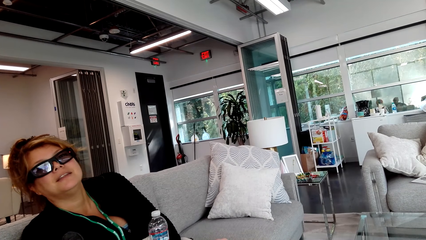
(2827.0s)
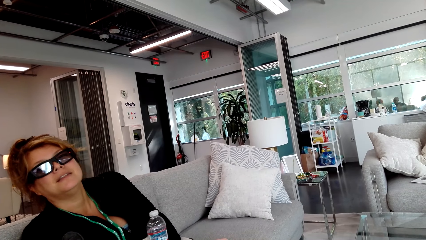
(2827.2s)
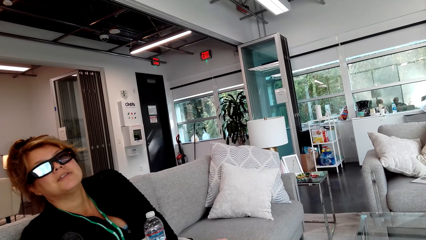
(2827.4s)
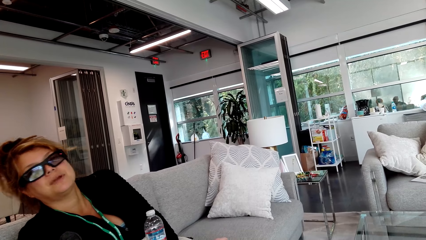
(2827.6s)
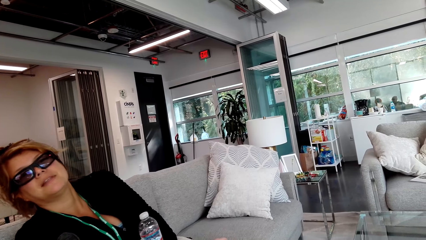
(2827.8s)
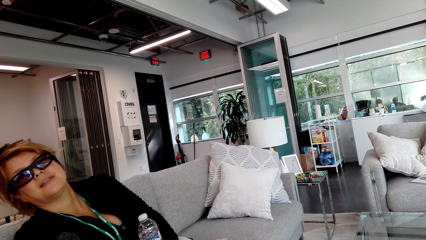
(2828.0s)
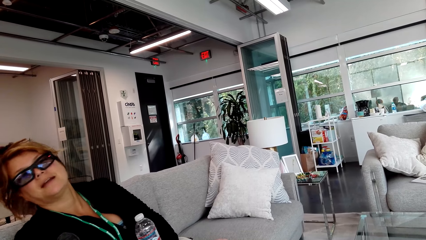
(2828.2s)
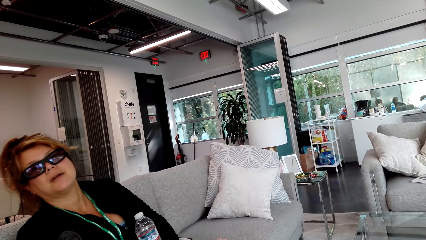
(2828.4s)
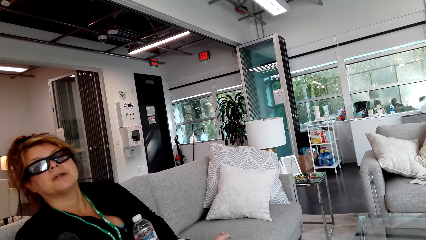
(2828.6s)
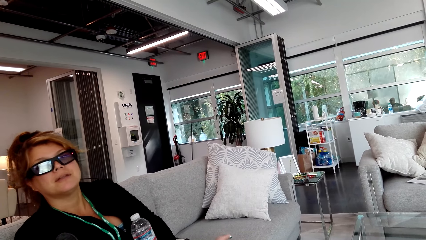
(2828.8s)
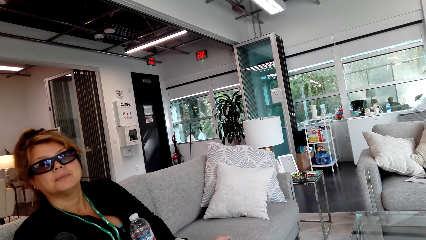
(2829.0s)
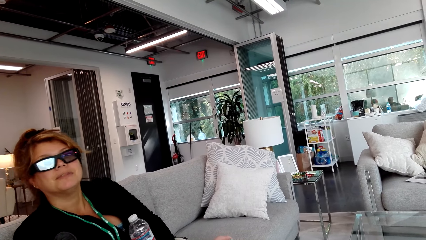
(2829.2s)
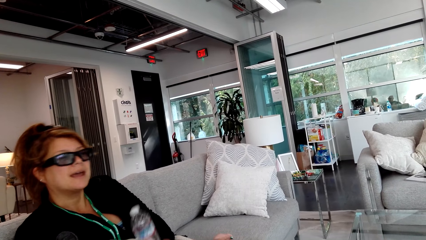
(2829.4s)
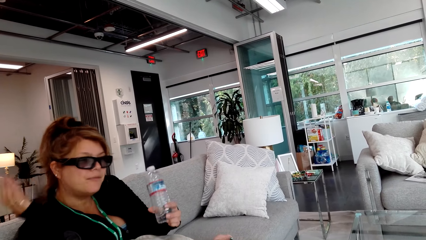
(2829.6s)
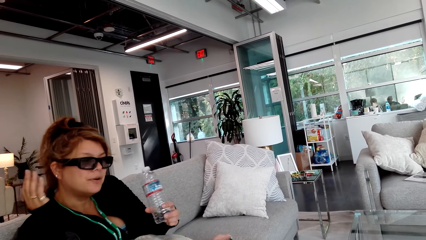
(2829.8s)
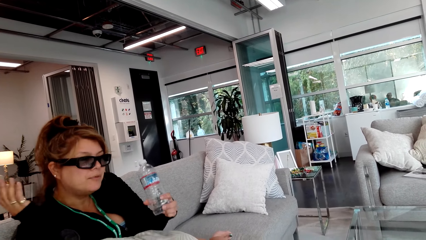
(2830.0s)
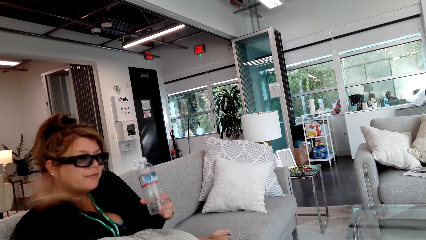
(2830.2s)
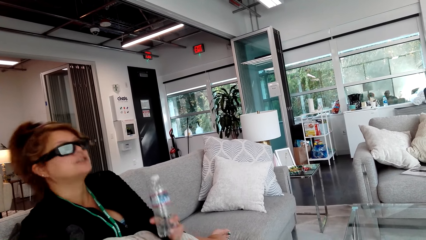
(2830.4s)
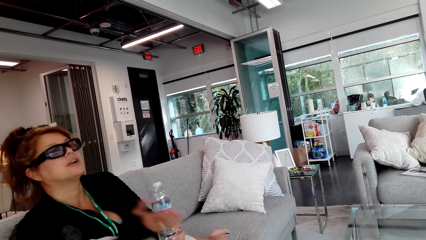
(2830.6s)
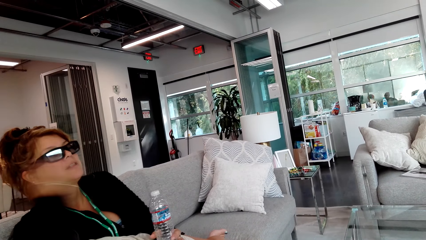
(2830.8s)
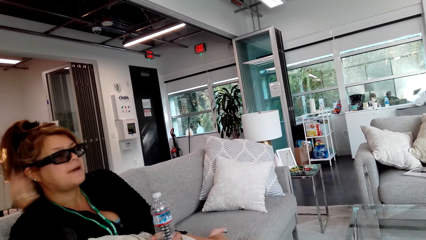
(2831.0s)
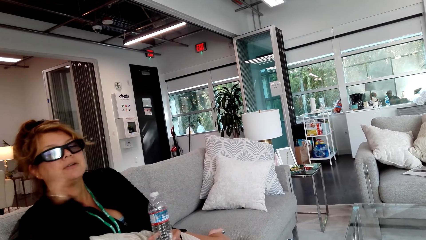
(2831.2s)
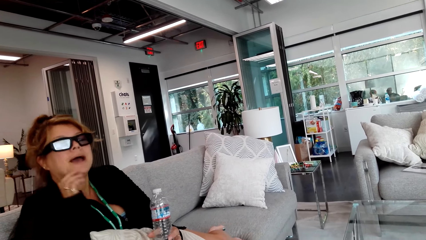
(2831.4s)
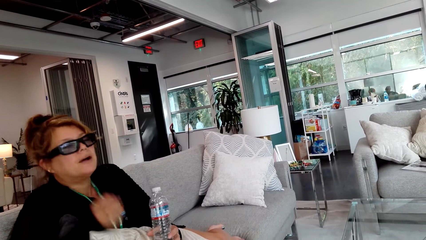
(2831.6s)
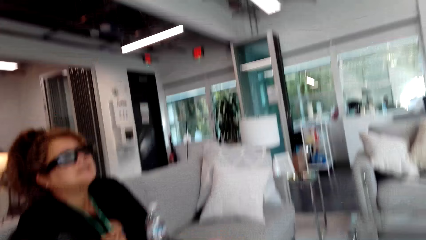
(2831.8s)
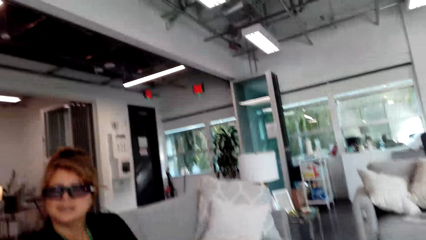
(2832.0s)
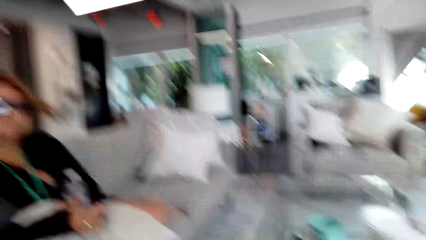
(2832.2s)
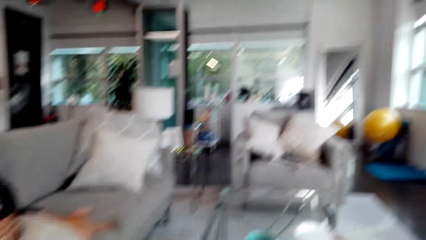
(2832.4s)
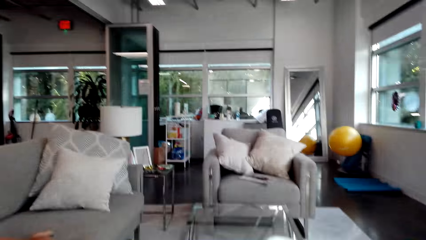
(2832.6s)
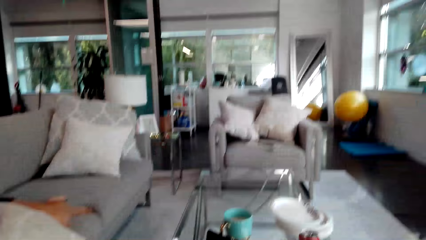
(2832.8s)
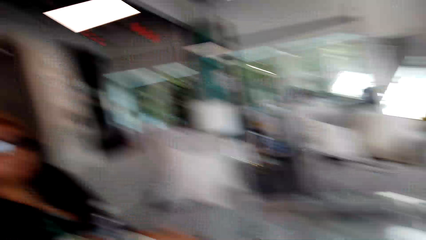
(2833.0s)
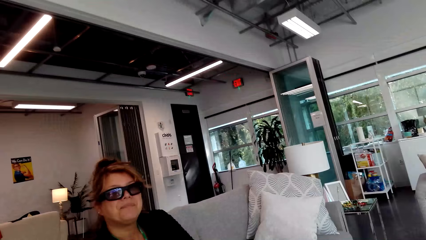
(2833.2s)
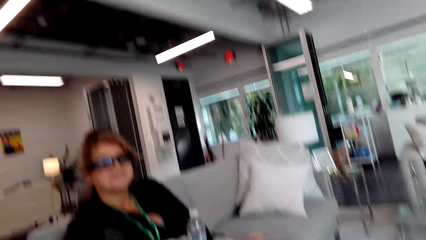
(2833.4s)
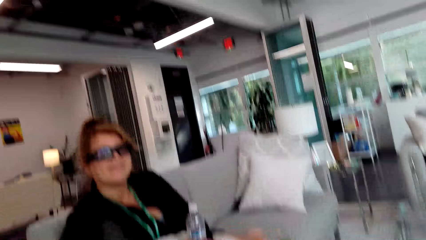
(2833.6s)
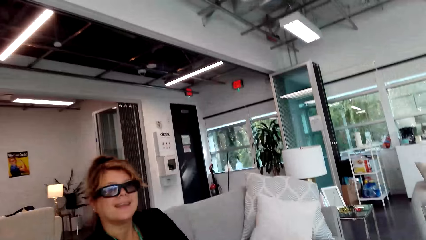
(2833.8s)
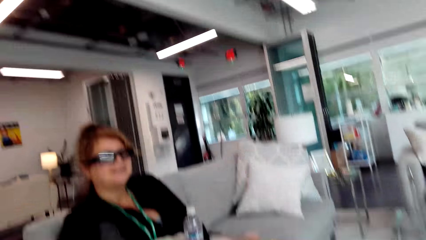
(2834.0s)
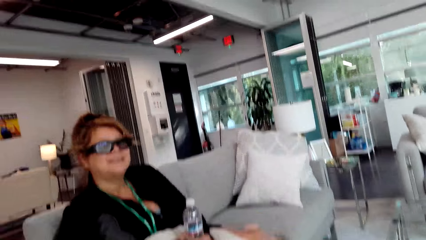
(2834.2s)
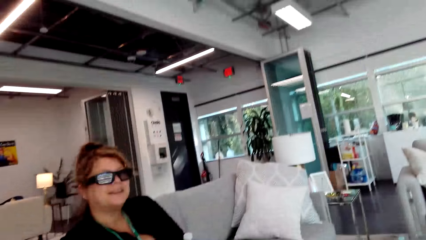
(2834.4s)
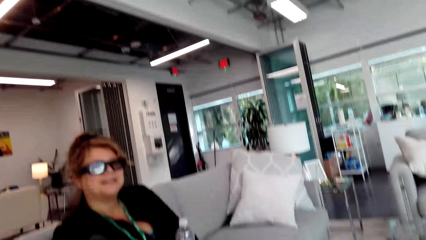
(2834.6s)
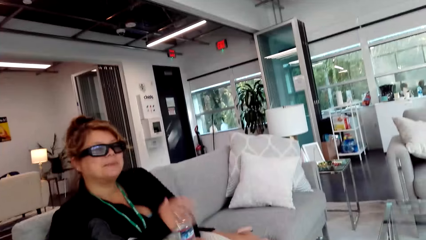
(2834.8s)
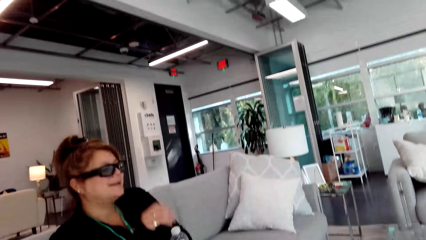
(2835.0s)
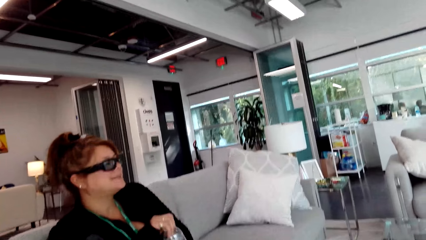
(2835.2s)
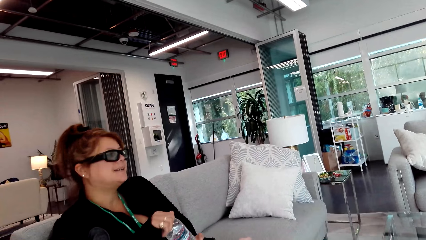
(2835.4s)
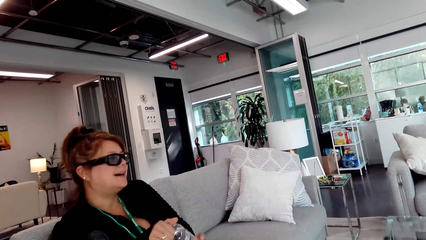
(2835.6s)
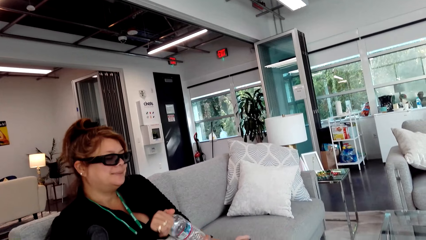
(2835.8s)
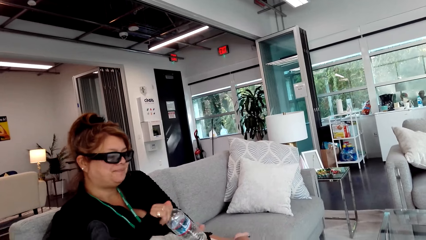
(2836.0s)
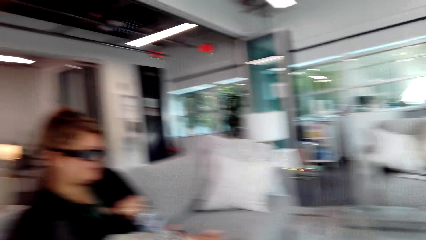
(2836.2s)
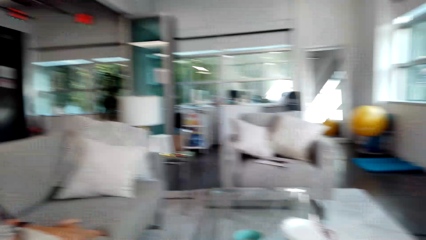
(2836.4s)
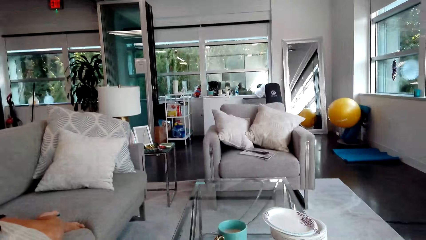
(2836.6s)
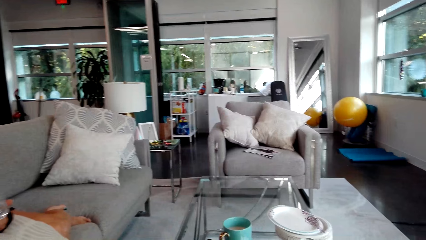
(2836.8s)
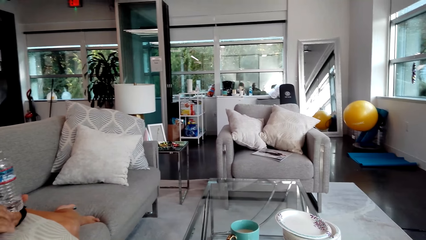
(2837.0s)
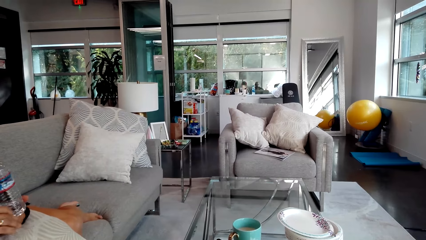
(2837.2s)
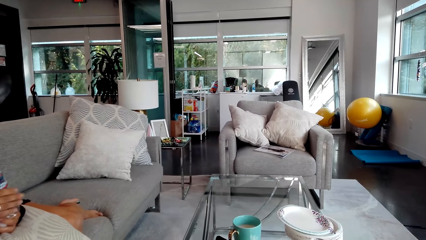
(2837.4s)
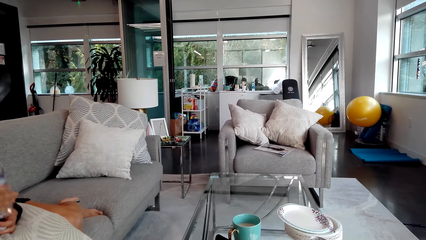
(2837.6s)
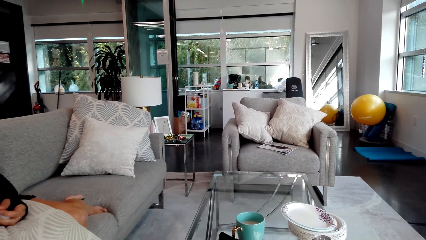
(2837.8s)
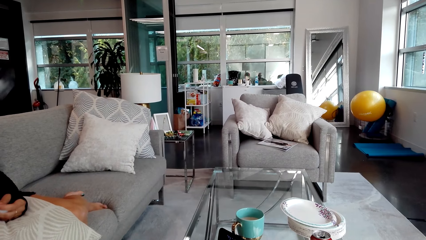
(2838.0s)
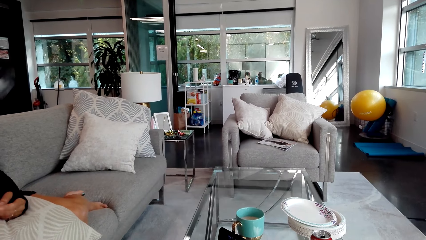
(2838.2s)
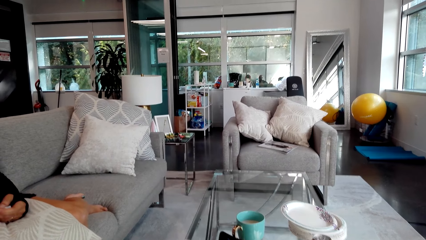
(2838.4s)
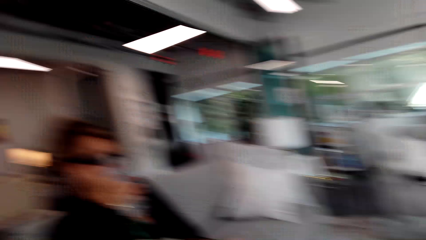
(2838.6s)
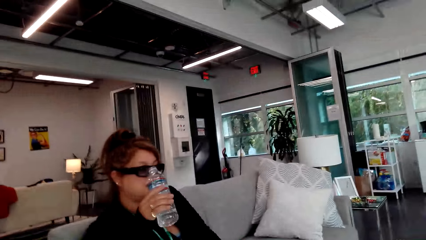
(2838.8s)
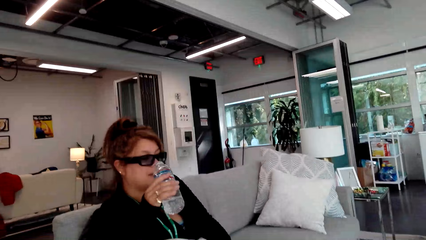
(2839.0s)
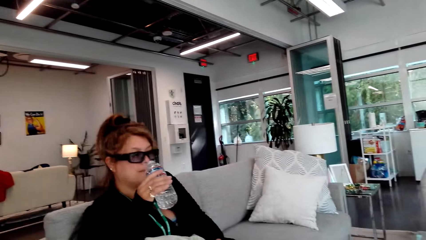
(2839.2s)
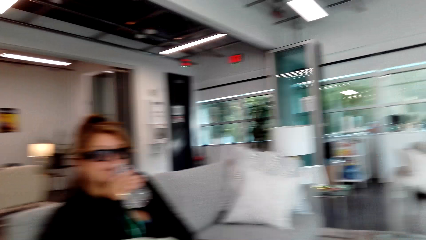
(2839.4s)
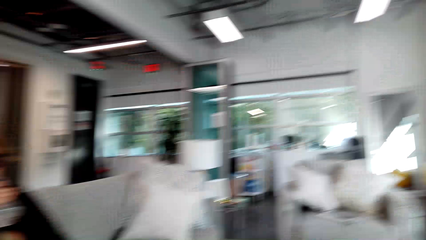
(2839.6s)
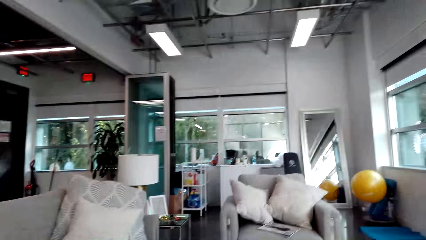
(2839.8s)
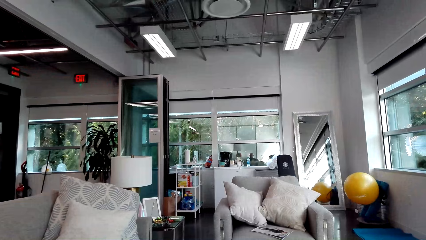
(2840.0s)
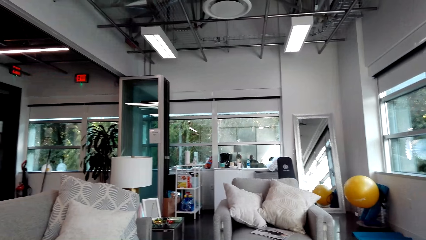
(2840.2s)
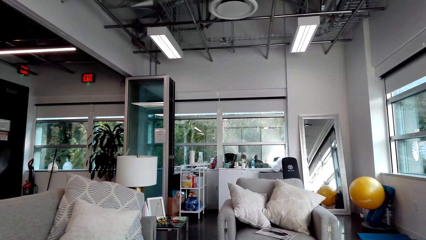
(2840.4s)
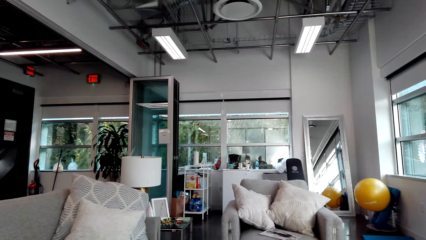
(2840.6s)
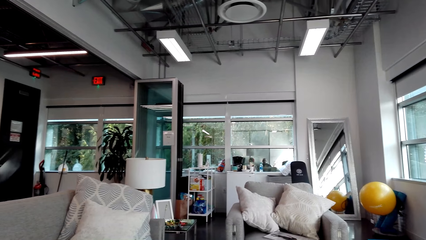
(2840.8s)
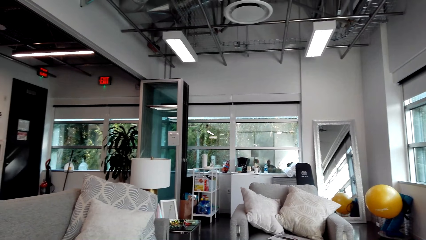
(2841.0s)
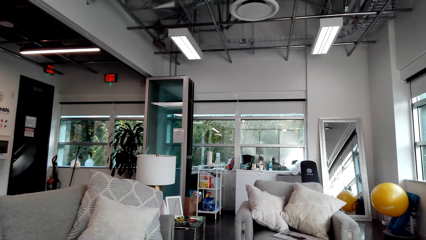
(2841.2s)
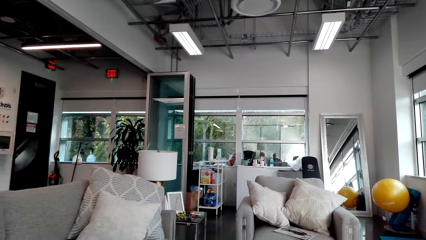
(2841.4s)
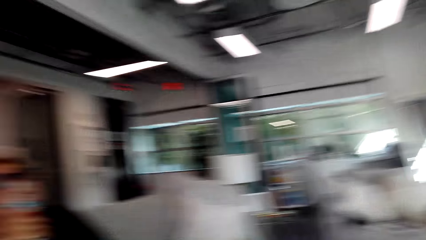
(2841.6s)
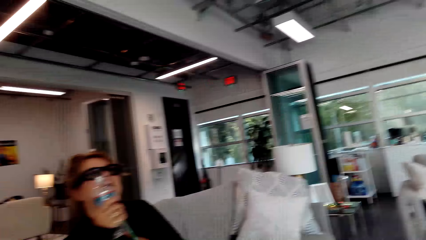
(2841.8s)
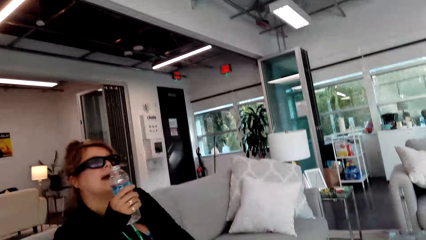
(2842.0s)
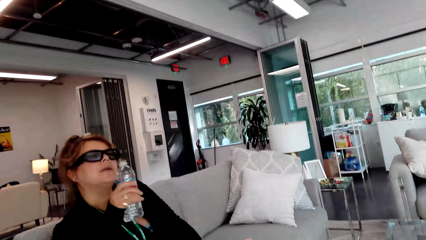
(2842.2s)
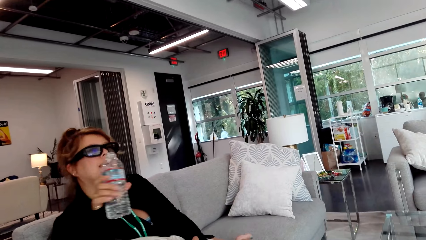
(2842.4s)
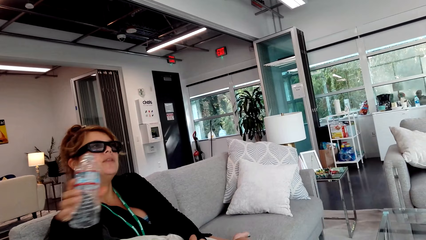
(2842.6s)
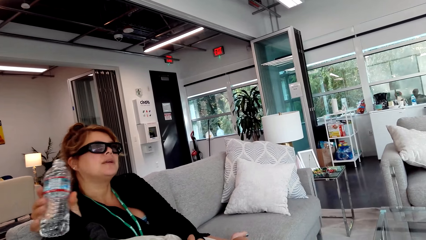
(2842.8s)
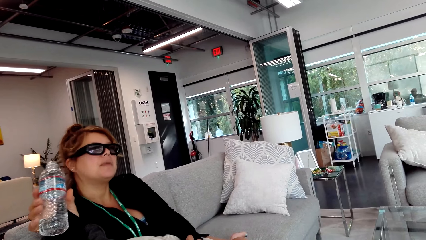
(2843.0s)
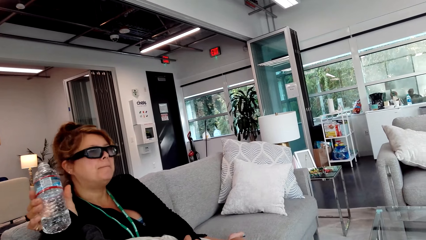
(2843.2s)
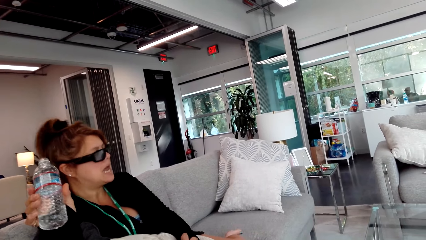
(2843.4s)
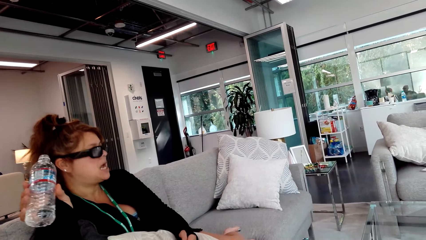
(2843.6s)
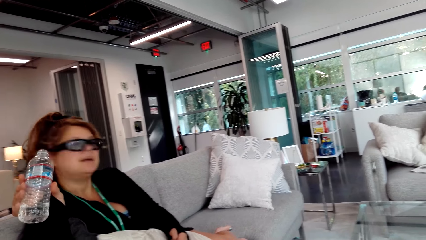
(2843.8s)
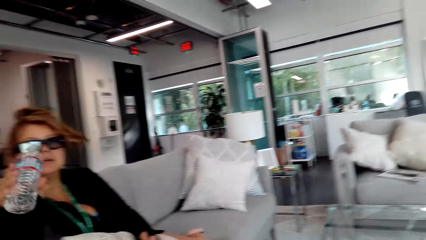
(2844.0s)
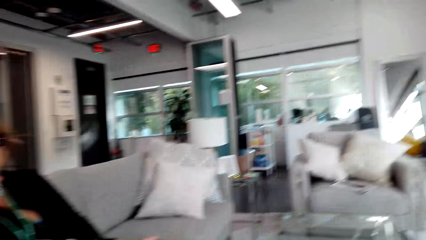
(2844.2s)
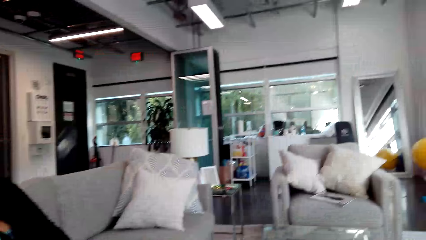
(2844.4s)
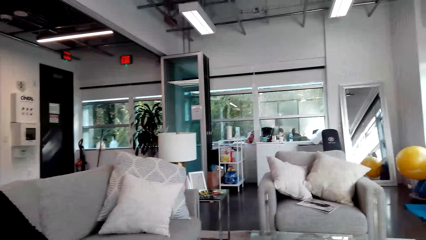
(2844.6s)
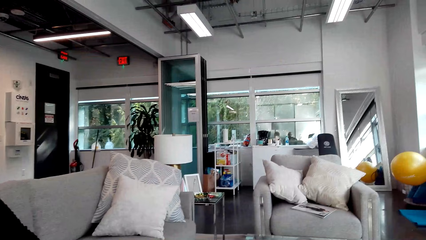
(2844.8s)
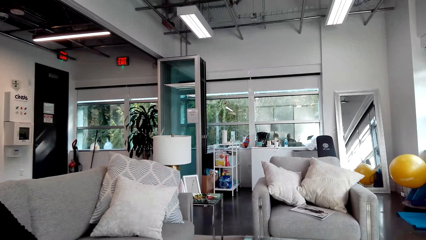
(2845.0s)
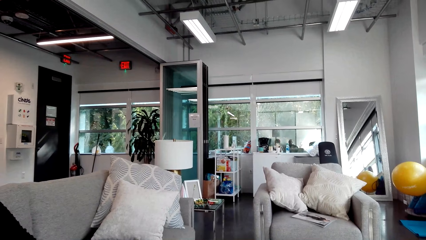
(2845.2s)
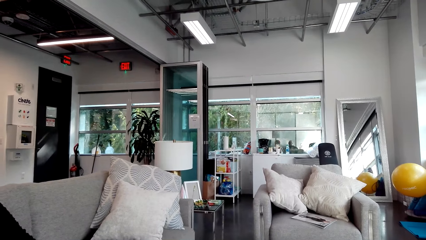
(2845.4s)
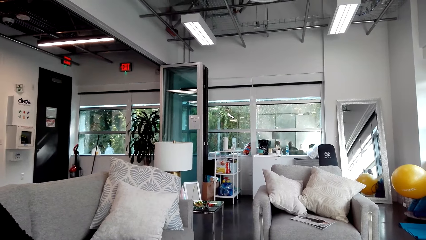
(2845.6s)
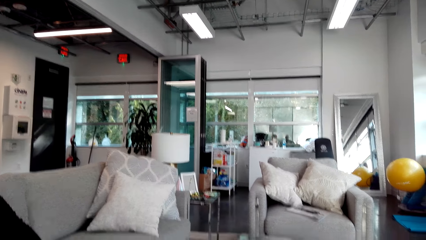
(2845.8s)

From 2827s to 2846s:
The camera wearer stares around. A person talks to the camera wearer. The camera wearer stares around. The person talks to the camera wearer. The person drinks water in the room. The camera wearer stares around. The person talks to the camera wearer. The camera wearer stares around. The person talks to the camera wearer. The camera wearer stares around.
